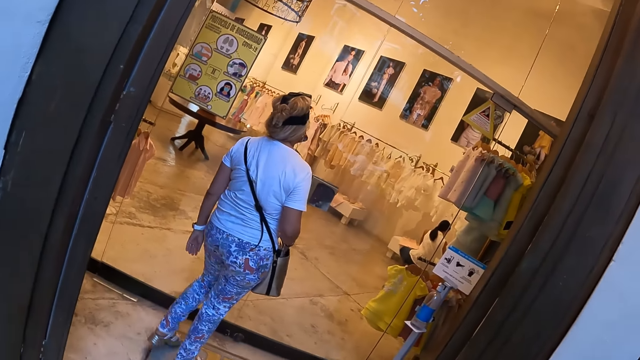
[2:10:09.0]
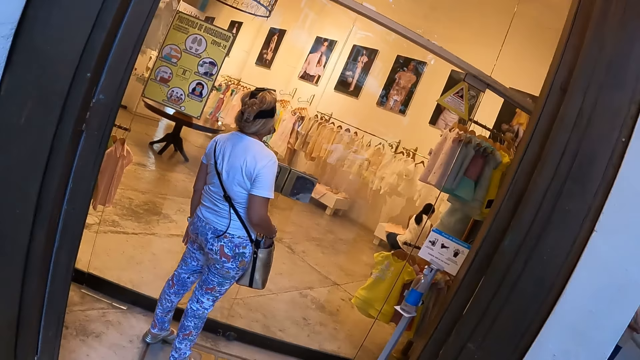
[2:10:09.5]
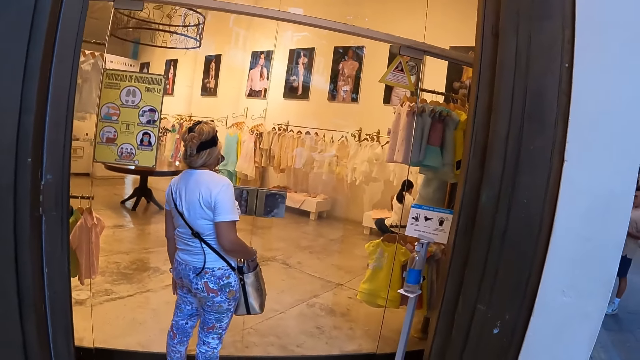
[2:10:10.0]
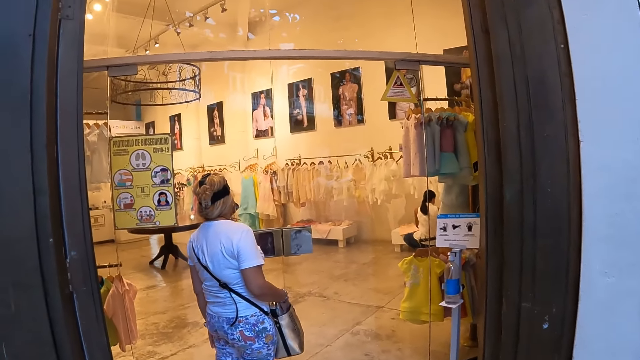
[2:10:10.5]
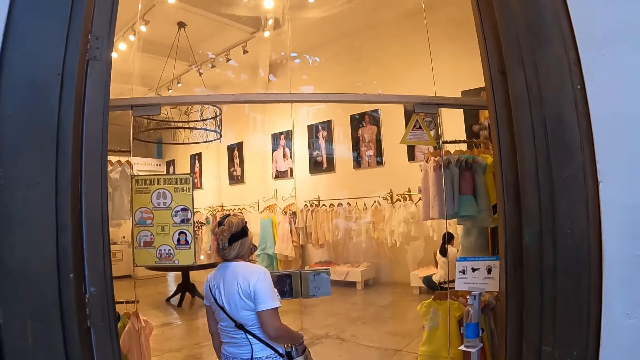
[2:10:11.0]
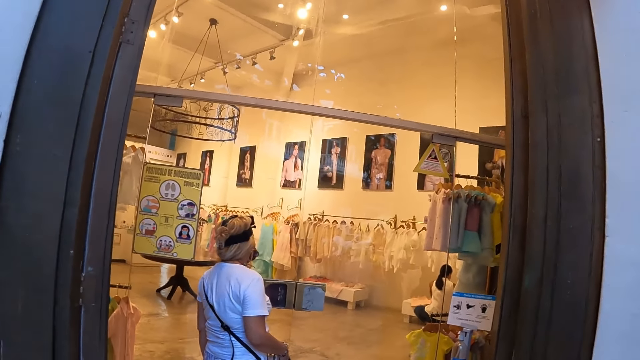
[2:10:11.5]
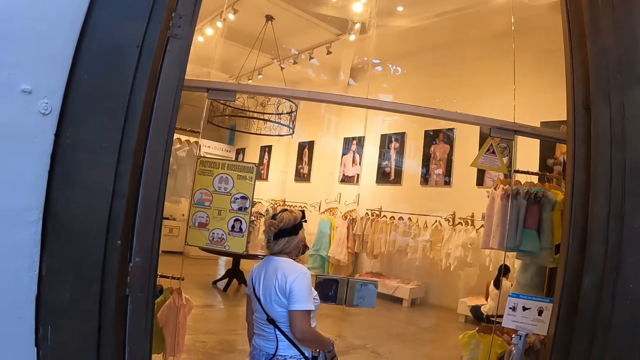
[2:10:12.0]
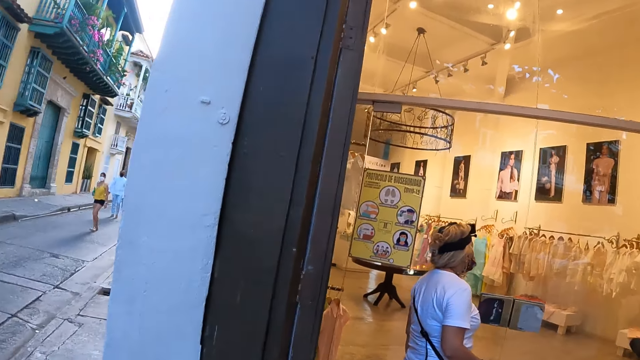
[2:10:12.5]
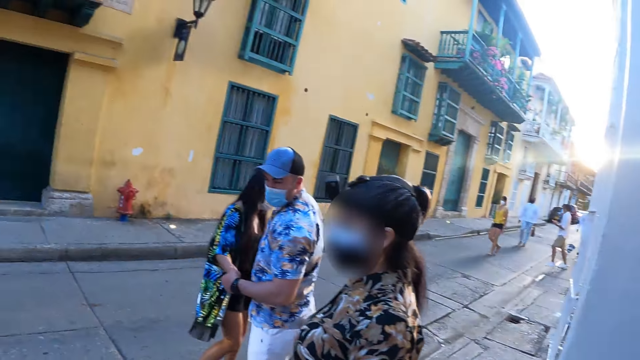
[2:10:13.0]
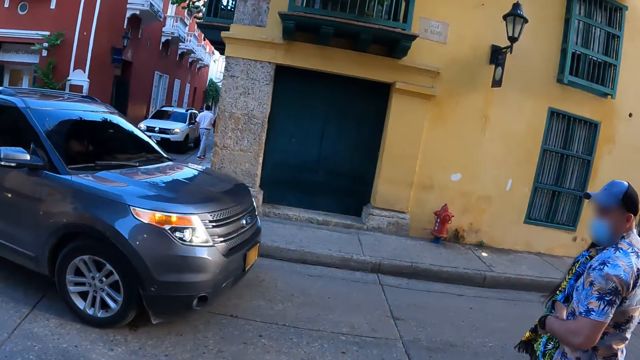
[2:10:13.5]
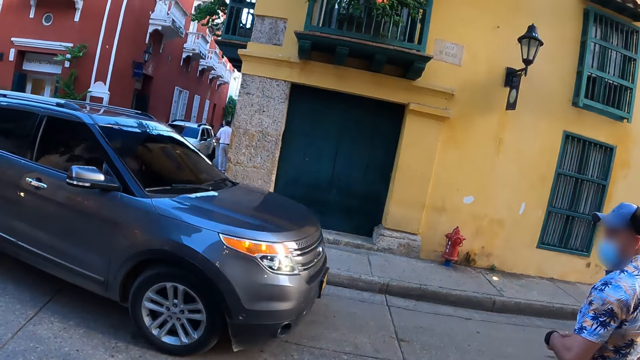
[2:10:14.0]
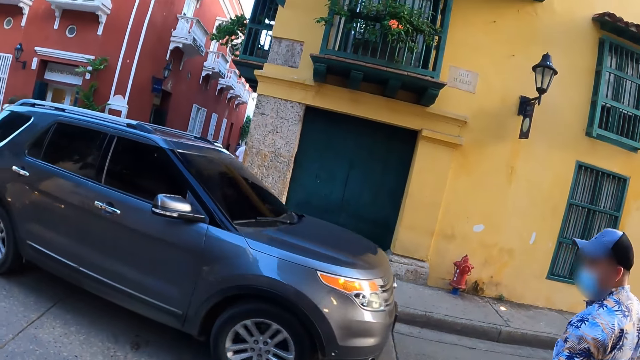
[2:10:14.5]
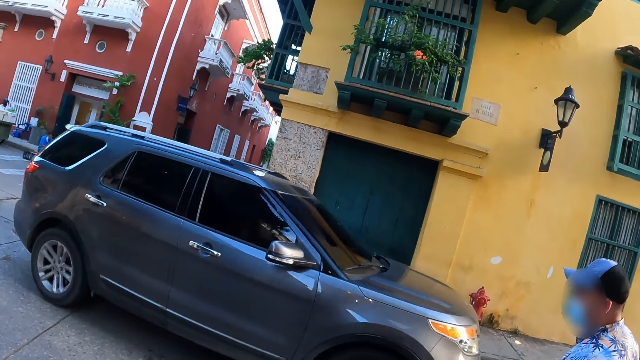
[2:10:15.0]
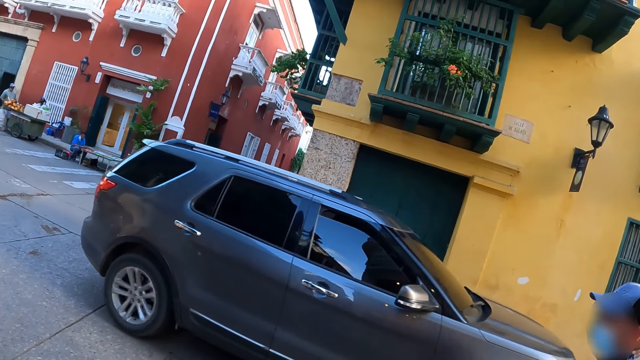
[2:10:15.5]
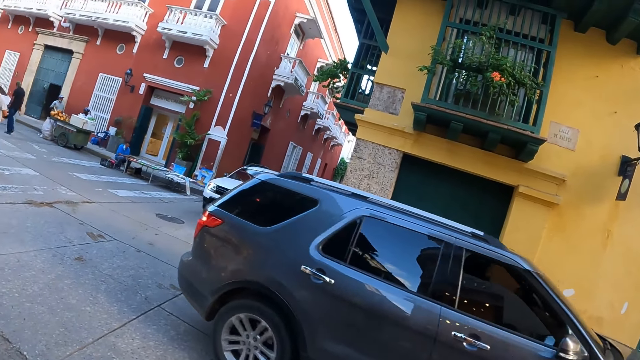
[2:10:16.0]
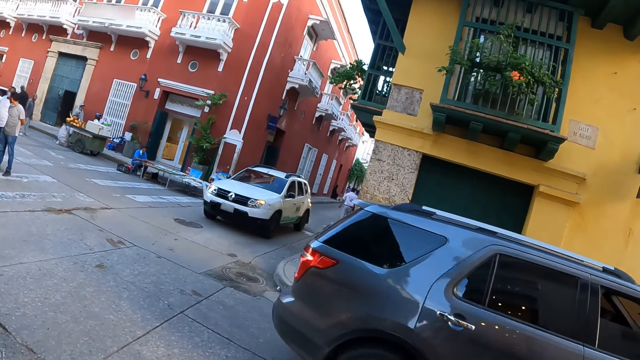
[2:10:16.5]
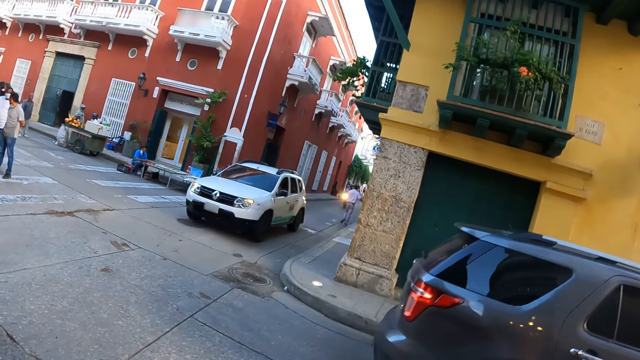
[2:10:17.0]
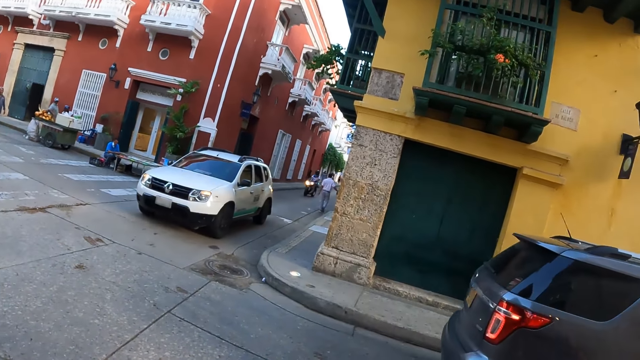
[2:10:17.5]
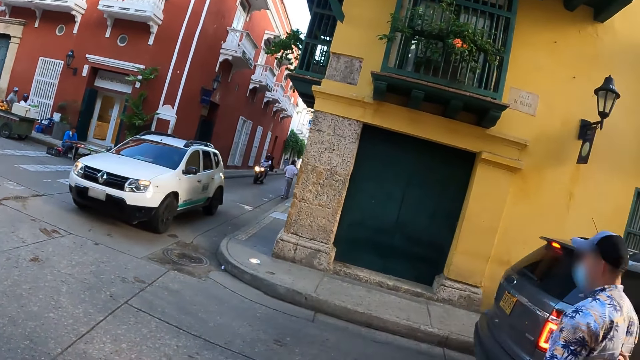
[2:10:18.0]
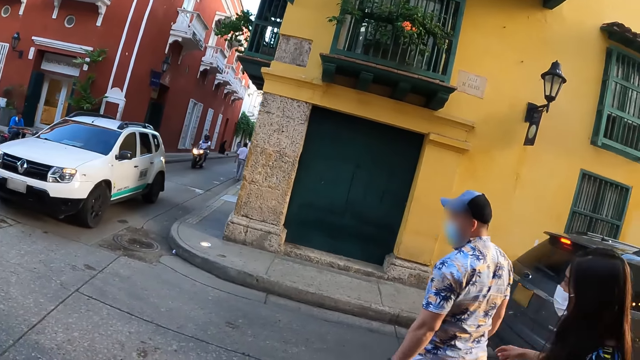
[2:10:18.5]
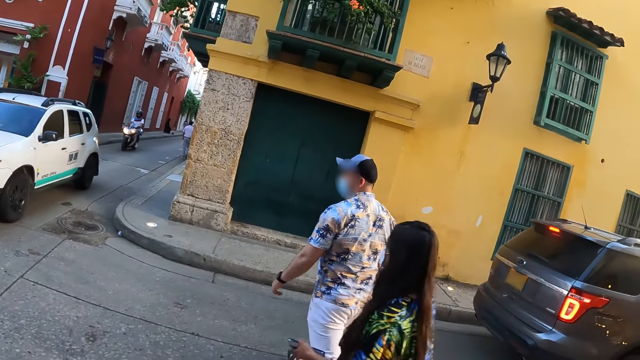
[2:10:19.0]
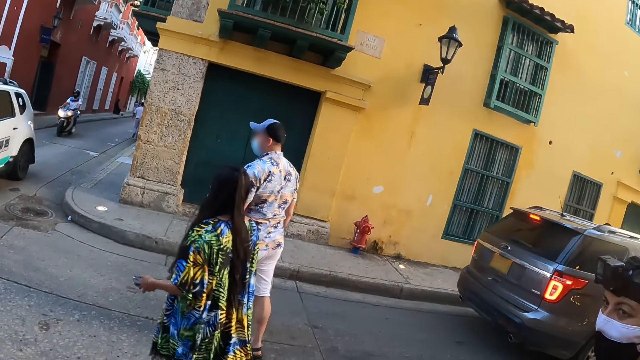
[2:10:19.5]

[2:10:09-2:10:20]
The camera wearer looks at the woman. They look around the road.

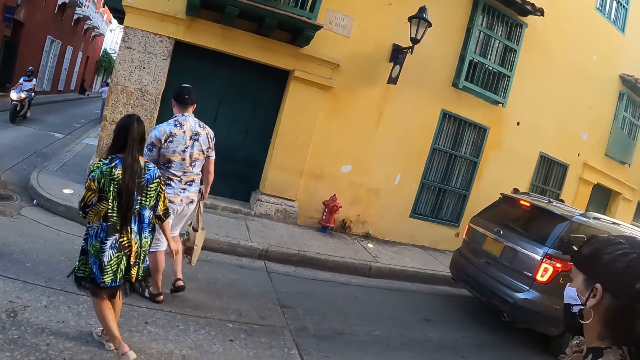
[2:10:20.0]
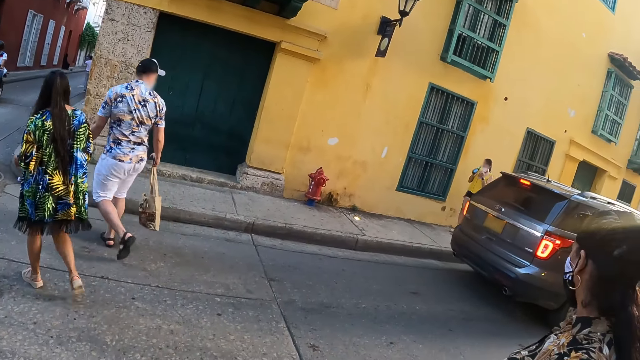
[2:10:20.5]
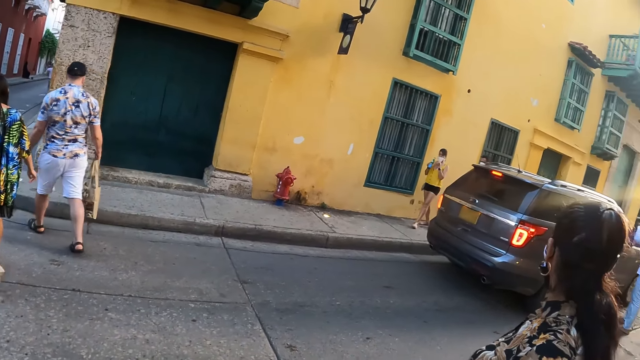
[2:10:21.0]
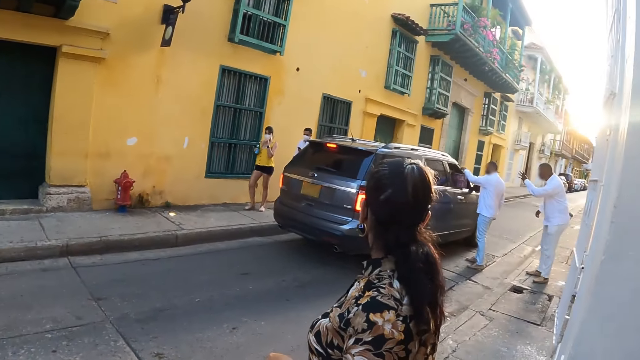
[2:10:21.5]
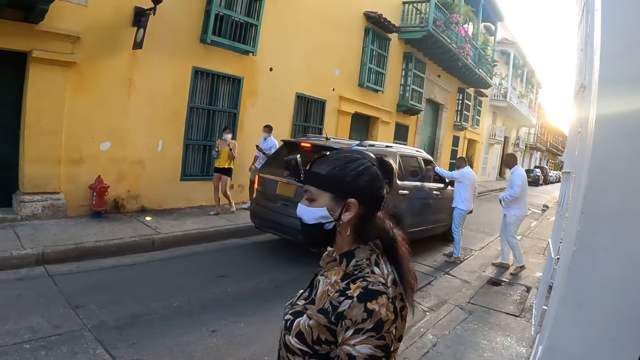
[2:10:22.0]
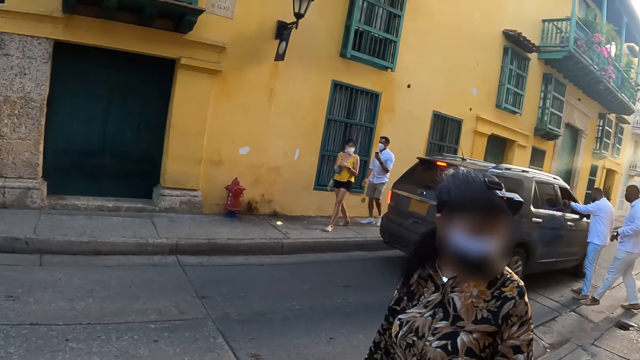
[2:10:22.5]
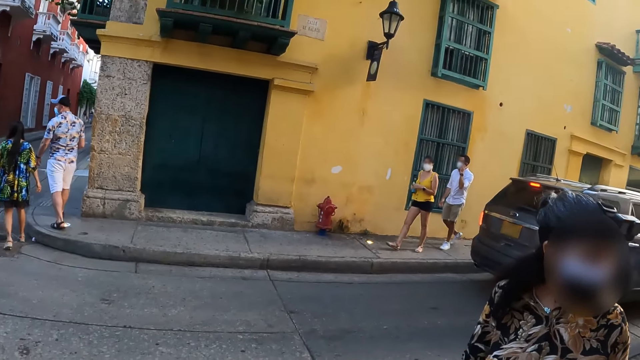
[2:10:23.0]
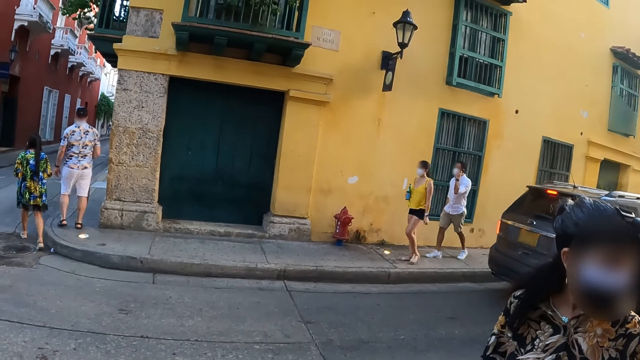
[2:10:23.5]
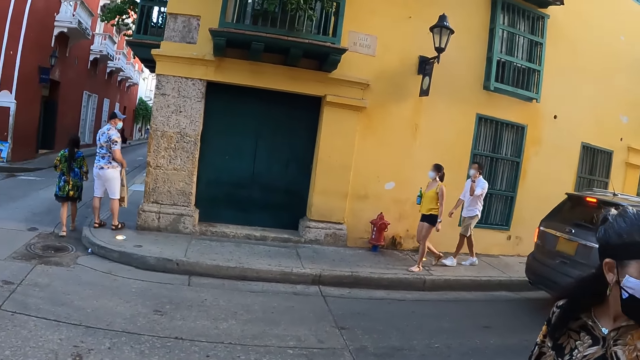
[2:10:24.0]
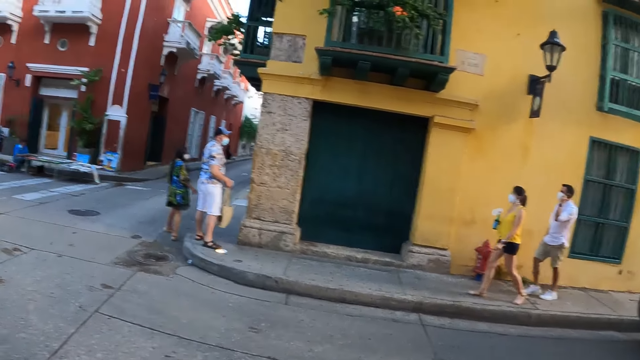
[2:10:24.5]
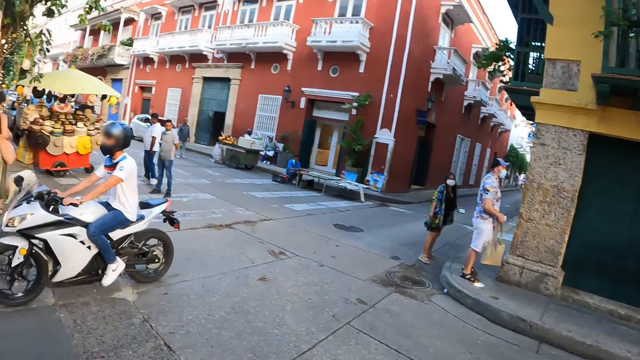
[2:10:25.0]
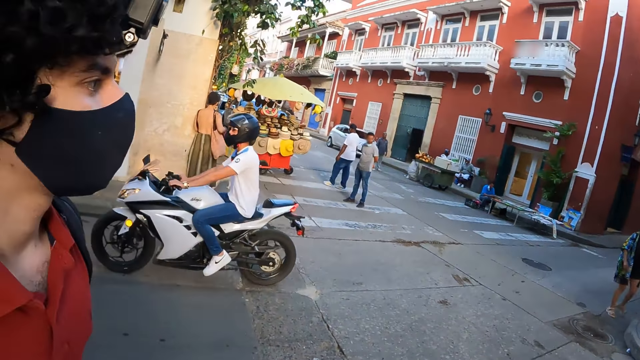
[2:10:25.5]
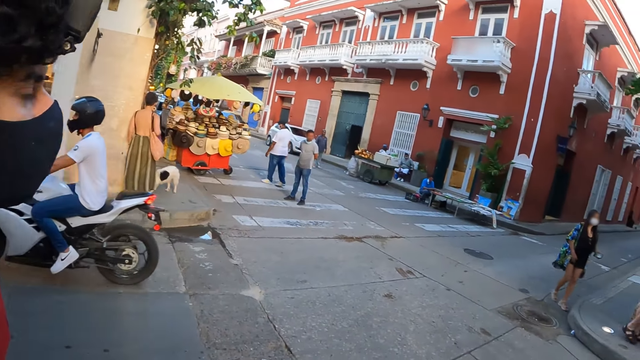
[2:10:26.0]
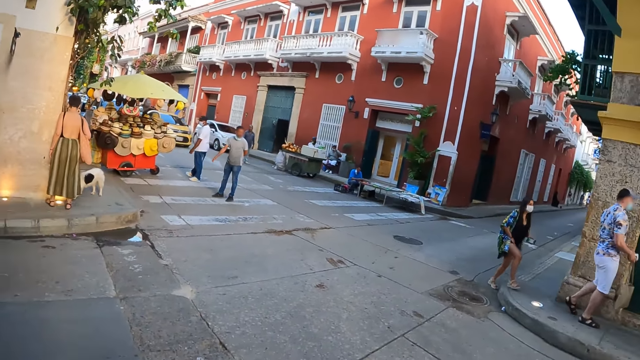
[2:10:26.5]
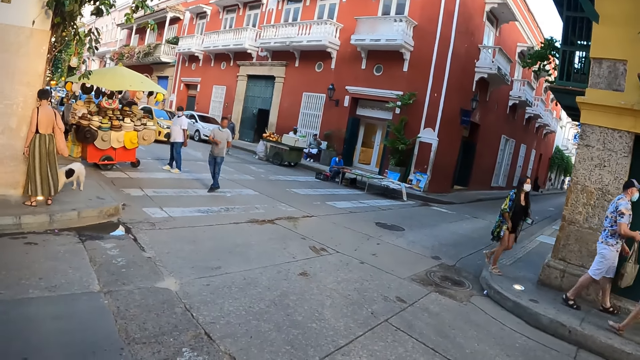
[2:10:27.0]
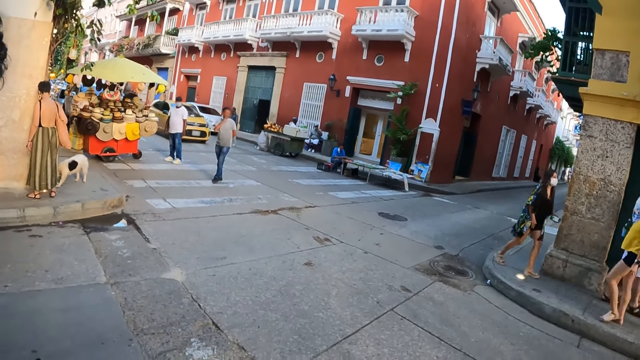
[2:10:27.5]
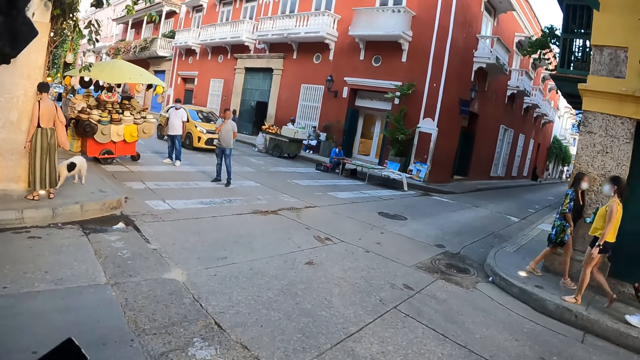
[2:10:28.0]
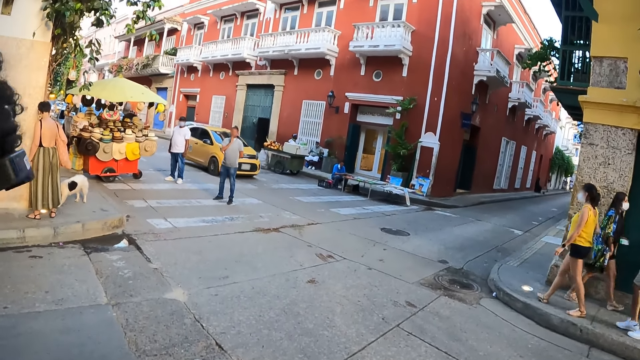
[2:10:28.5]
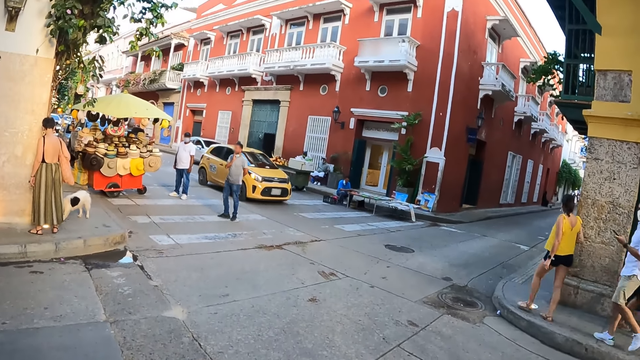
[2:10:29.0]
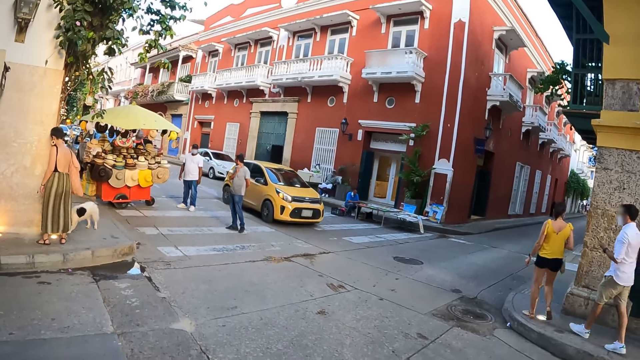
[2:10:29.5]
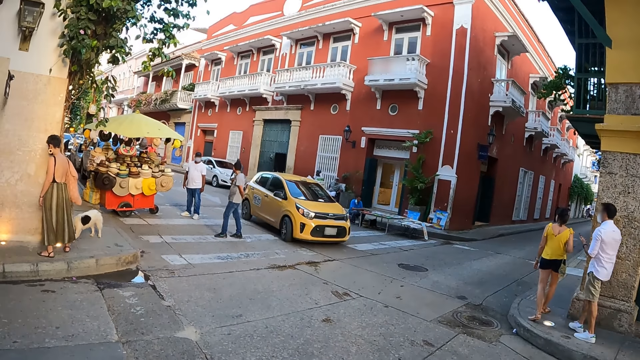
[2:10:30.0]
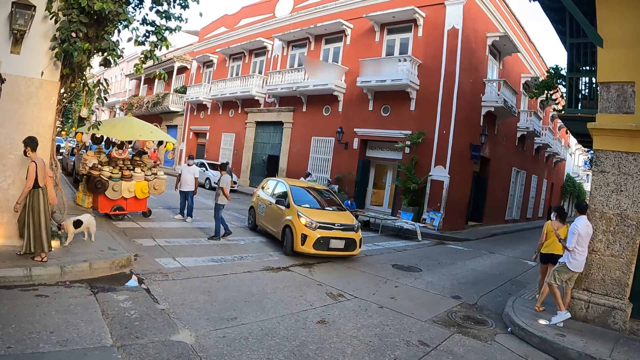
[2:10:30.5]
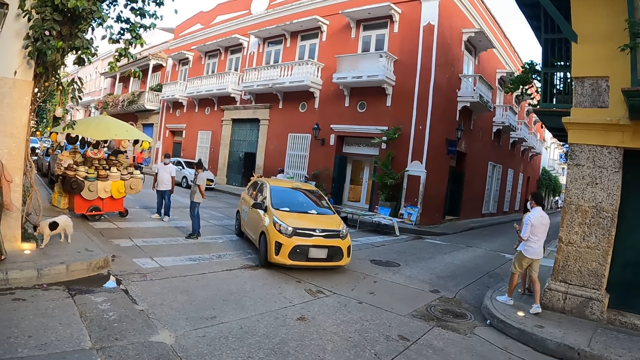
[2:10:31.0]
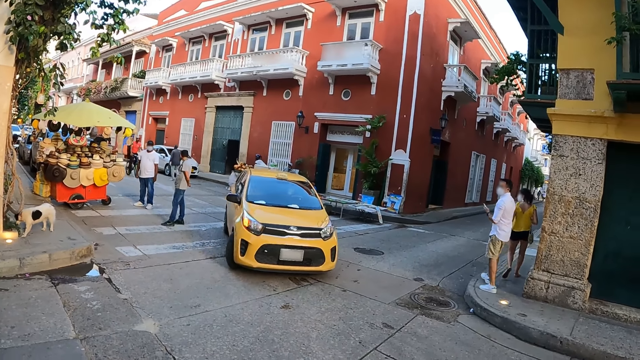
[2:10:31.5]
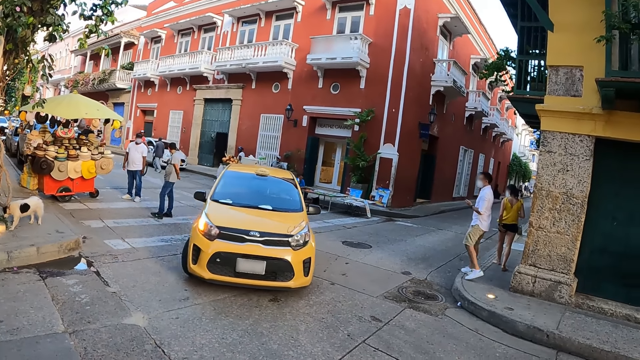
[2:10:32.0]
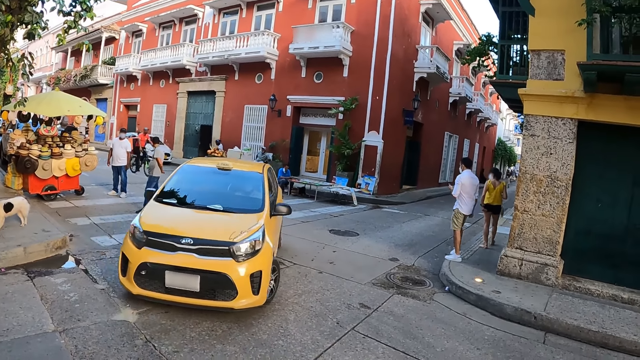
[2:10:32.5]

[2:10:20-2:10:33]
Another woman converses with the camera wearer. The camera wearer looks around.
